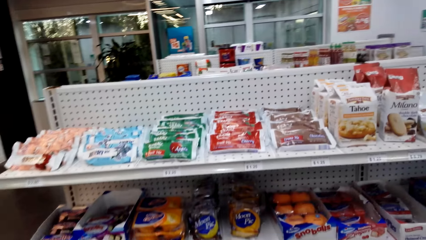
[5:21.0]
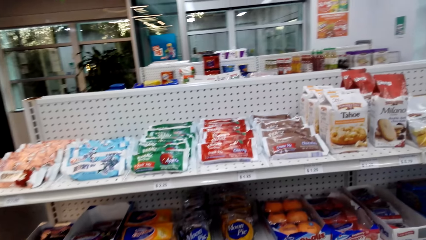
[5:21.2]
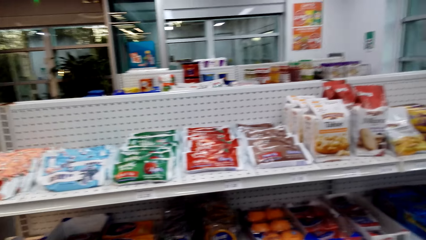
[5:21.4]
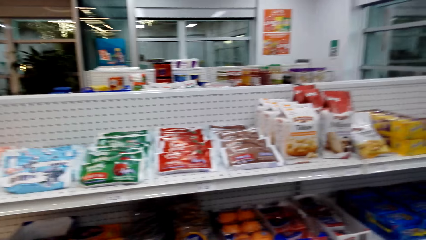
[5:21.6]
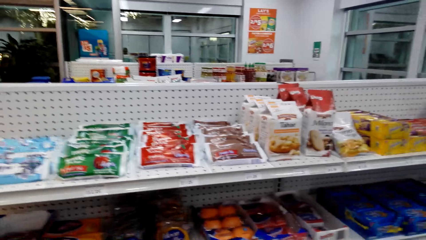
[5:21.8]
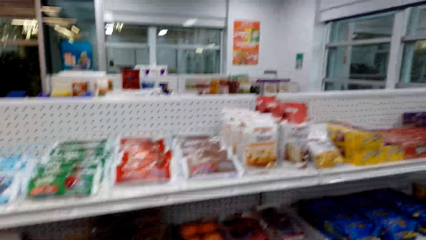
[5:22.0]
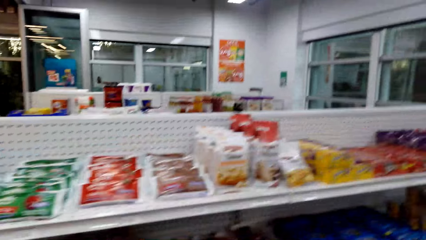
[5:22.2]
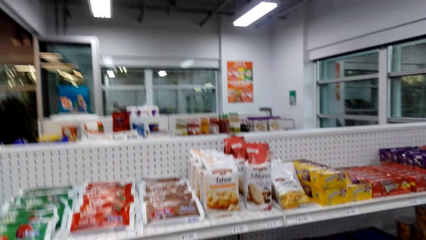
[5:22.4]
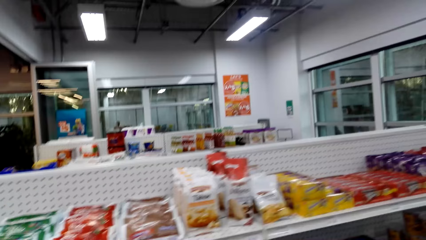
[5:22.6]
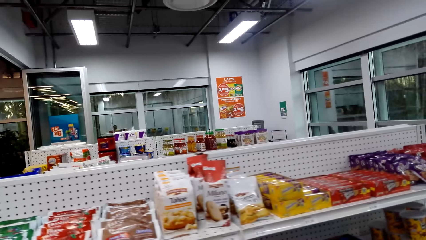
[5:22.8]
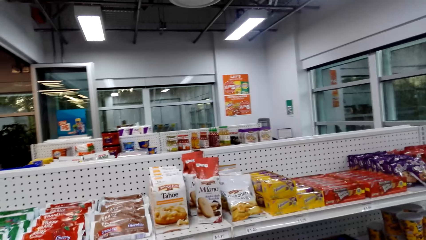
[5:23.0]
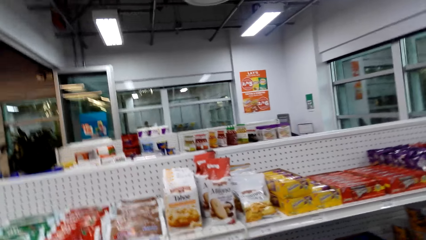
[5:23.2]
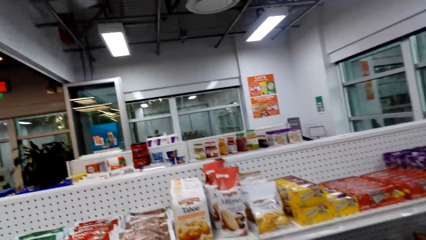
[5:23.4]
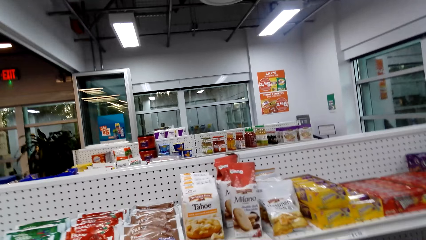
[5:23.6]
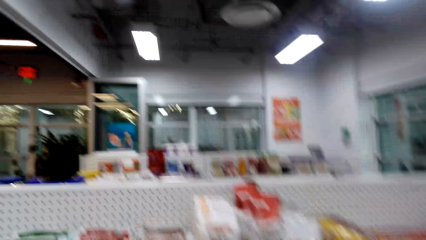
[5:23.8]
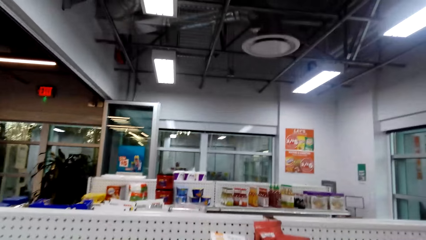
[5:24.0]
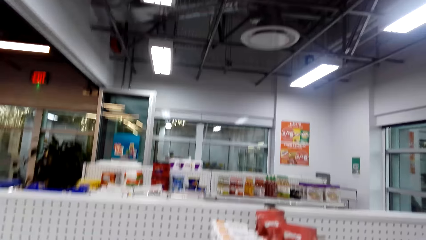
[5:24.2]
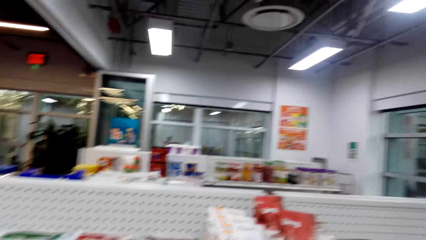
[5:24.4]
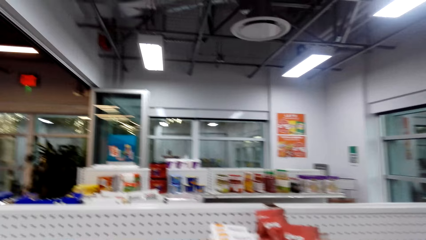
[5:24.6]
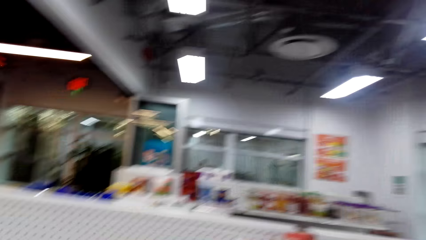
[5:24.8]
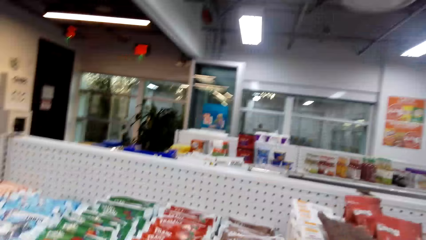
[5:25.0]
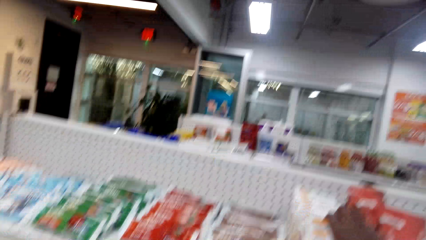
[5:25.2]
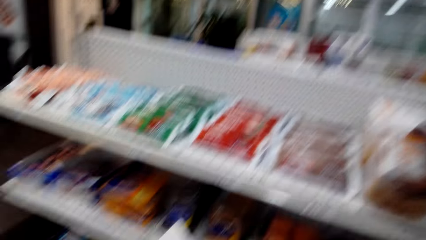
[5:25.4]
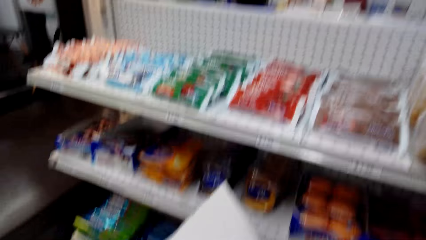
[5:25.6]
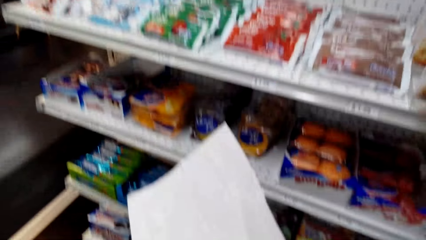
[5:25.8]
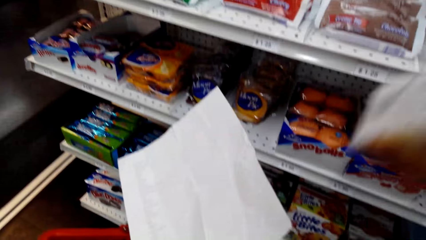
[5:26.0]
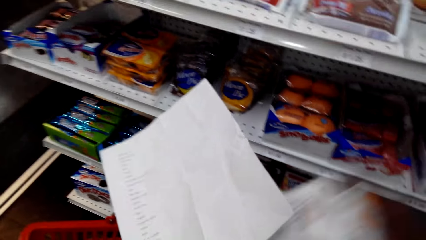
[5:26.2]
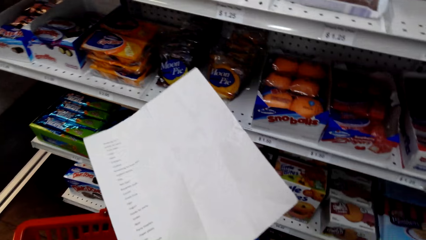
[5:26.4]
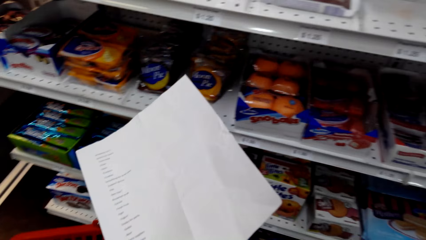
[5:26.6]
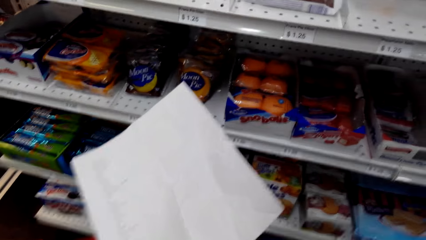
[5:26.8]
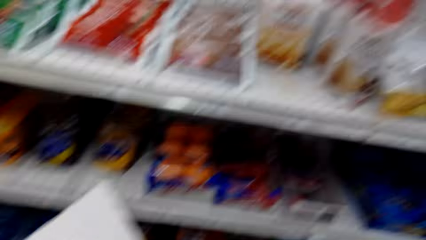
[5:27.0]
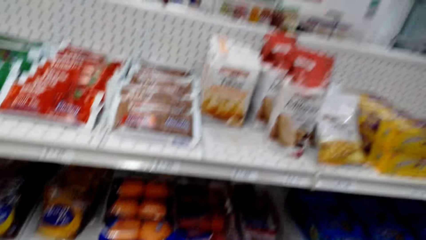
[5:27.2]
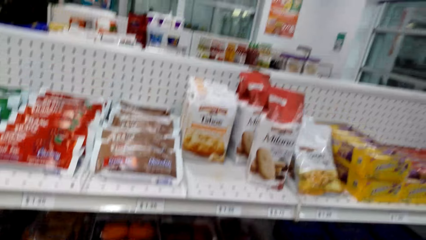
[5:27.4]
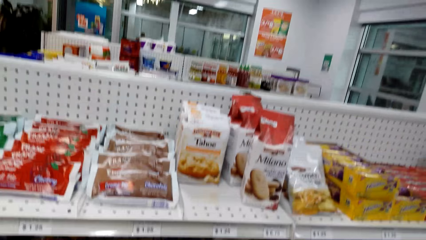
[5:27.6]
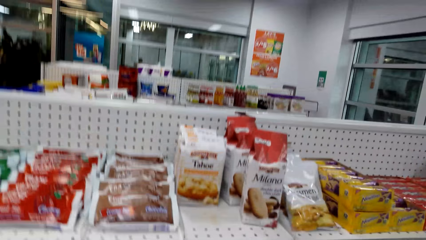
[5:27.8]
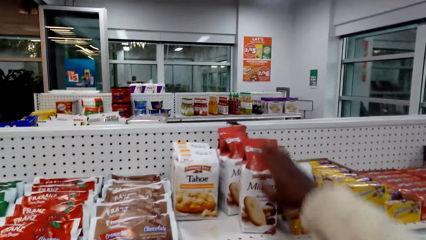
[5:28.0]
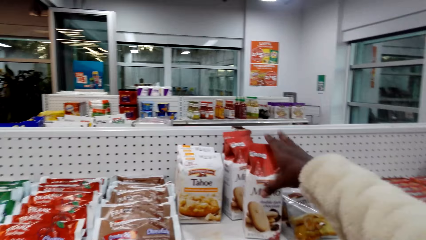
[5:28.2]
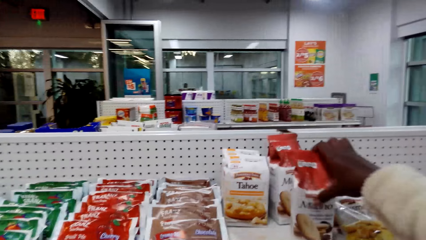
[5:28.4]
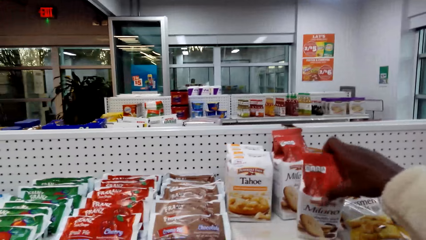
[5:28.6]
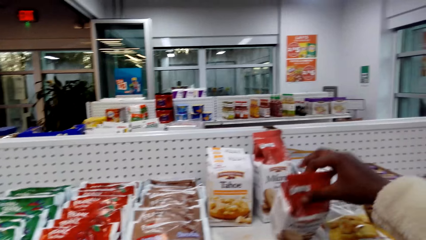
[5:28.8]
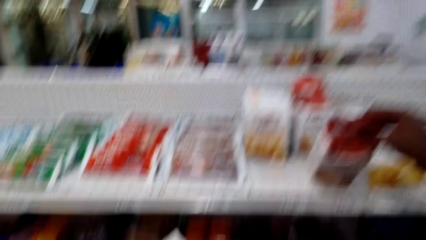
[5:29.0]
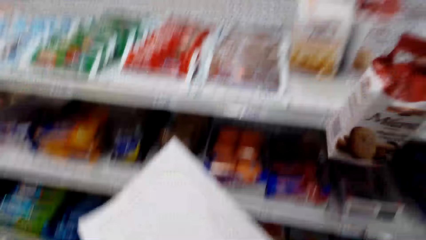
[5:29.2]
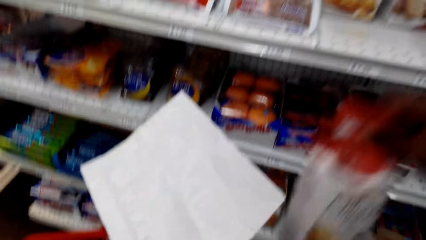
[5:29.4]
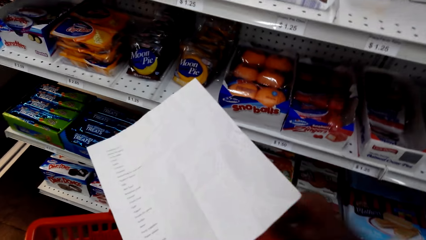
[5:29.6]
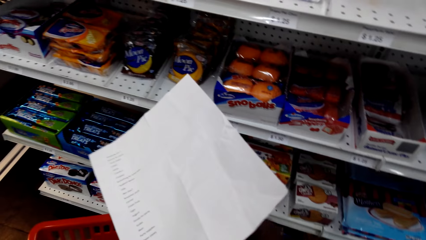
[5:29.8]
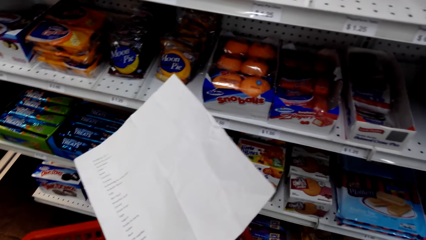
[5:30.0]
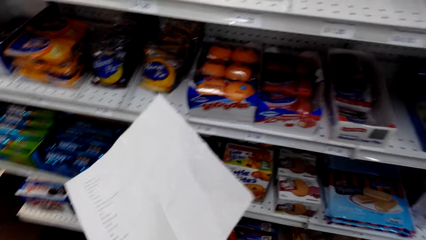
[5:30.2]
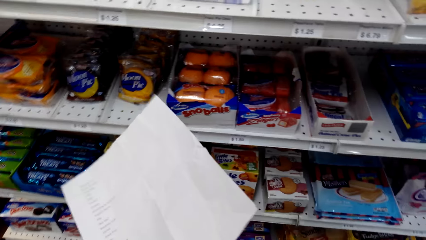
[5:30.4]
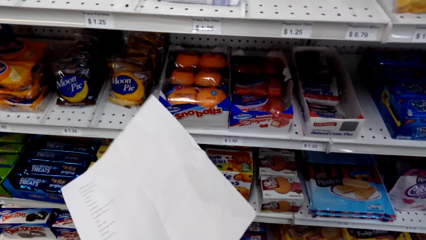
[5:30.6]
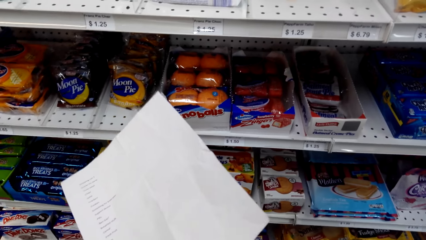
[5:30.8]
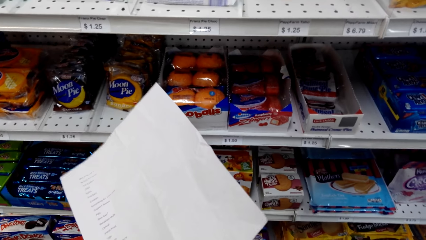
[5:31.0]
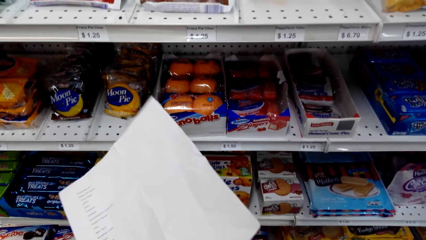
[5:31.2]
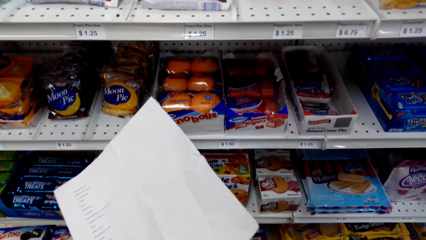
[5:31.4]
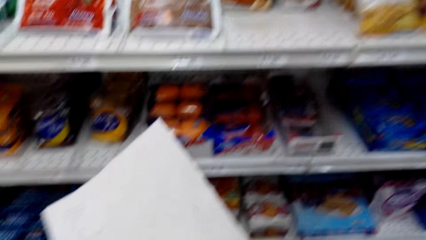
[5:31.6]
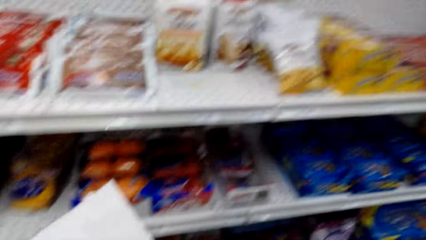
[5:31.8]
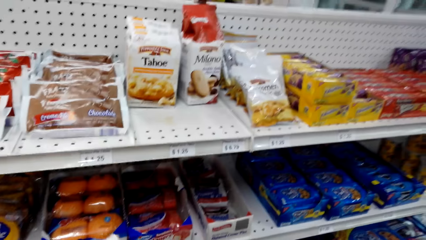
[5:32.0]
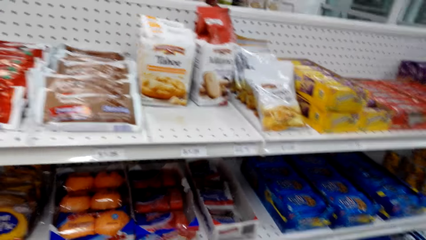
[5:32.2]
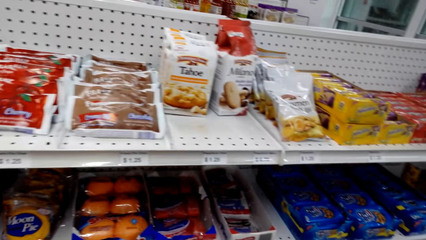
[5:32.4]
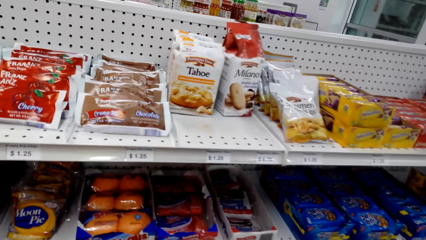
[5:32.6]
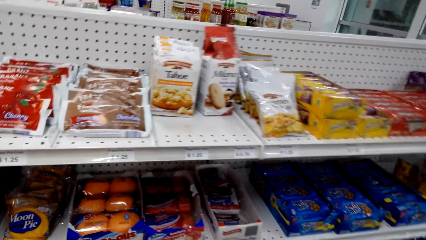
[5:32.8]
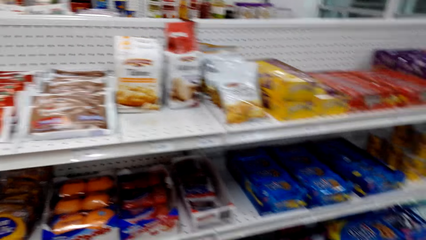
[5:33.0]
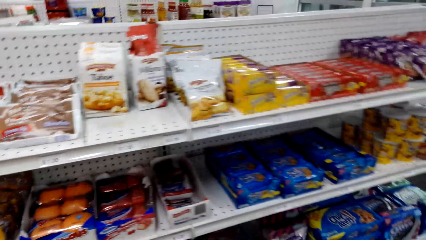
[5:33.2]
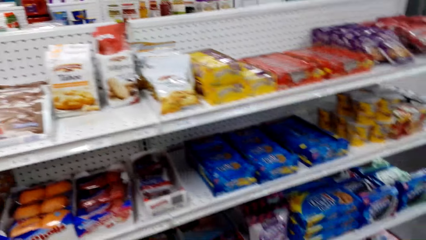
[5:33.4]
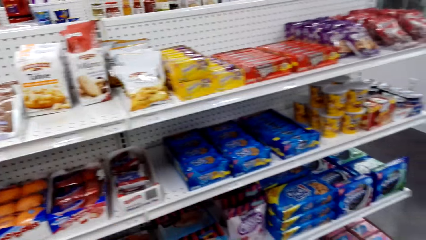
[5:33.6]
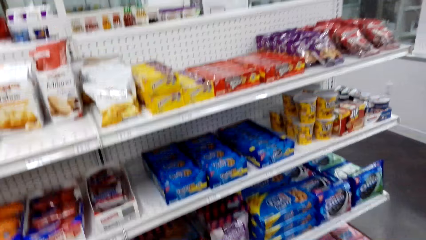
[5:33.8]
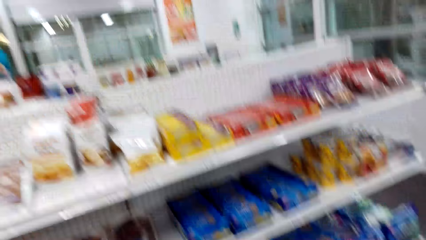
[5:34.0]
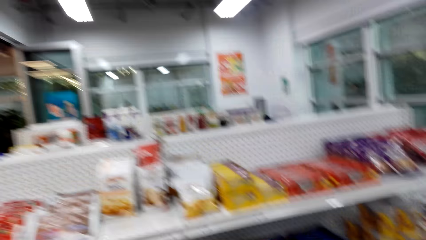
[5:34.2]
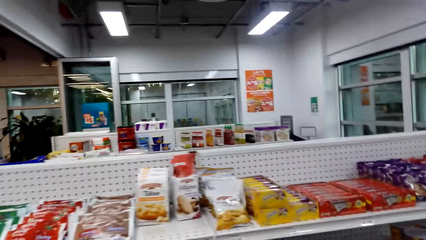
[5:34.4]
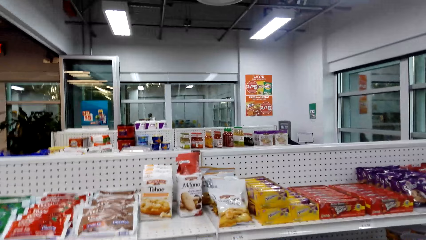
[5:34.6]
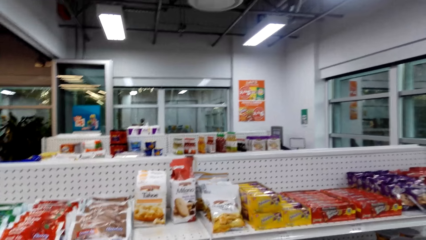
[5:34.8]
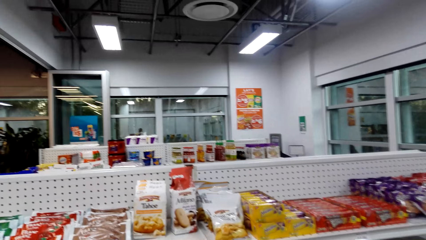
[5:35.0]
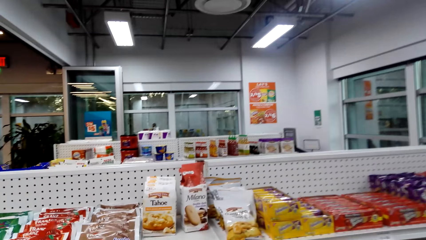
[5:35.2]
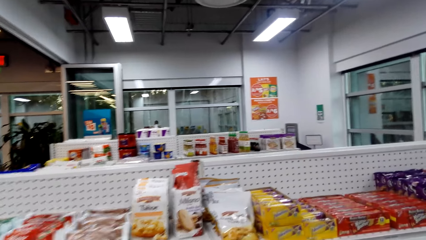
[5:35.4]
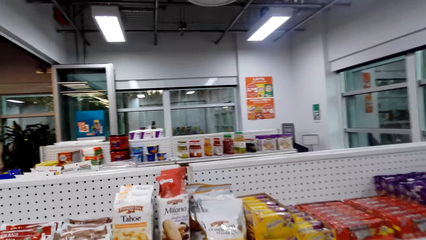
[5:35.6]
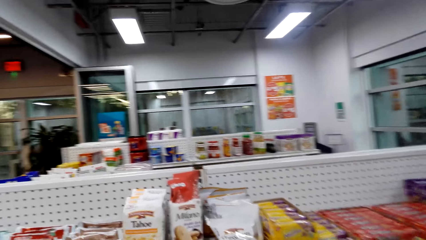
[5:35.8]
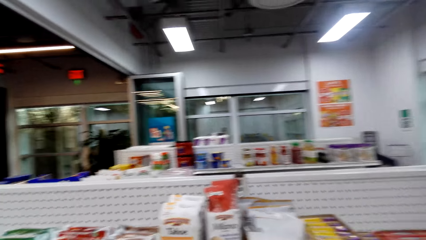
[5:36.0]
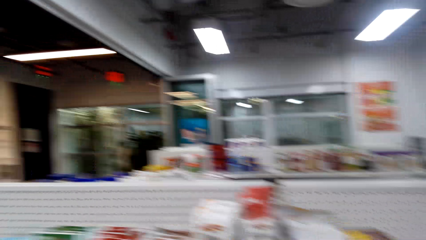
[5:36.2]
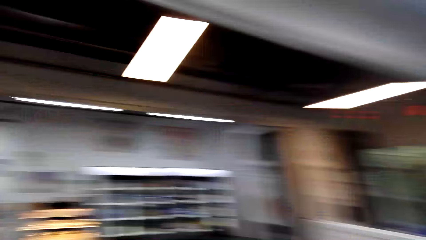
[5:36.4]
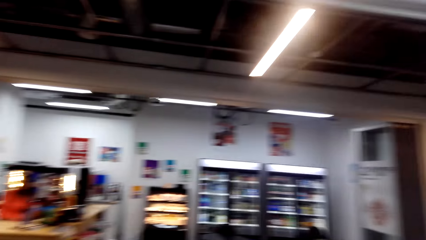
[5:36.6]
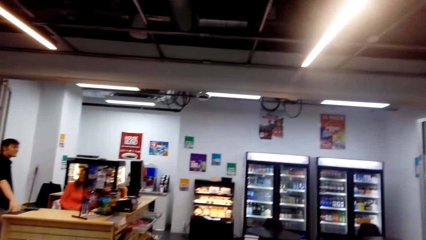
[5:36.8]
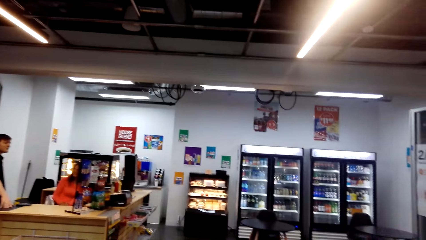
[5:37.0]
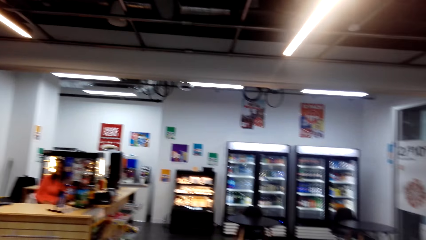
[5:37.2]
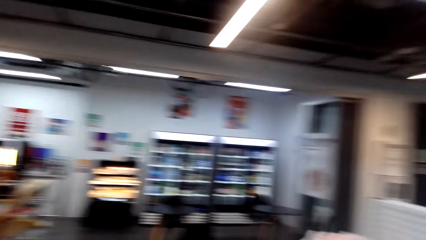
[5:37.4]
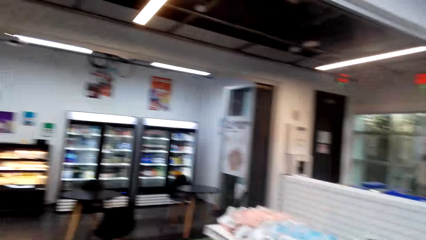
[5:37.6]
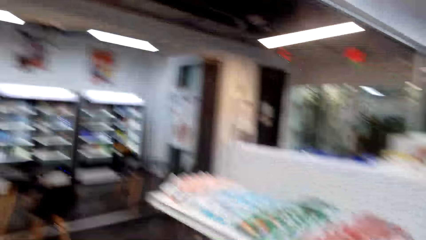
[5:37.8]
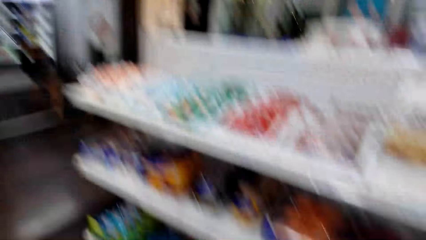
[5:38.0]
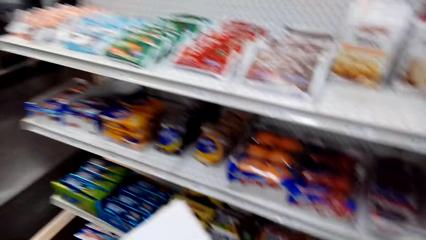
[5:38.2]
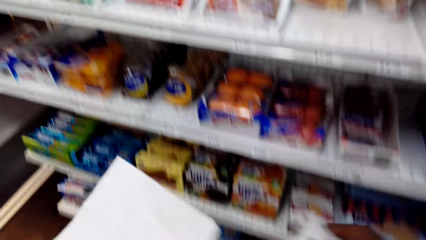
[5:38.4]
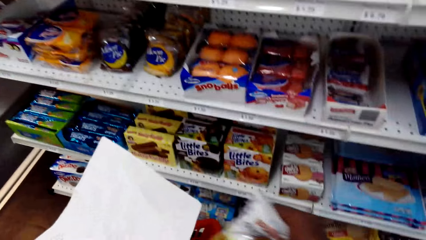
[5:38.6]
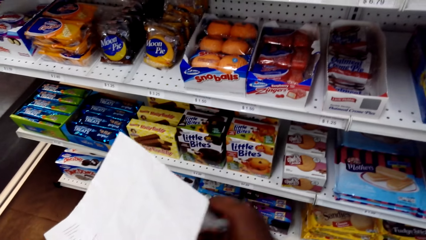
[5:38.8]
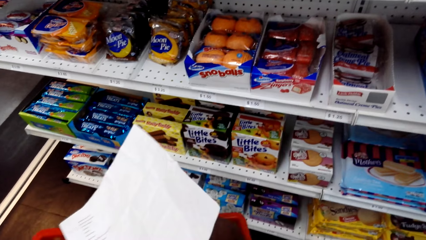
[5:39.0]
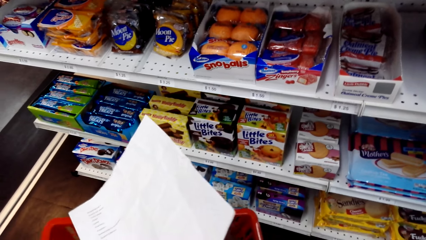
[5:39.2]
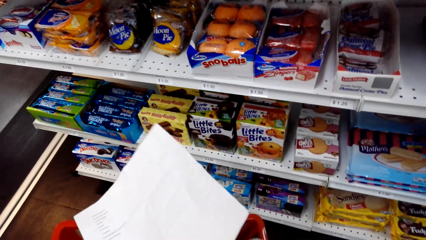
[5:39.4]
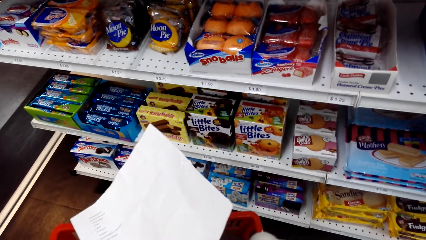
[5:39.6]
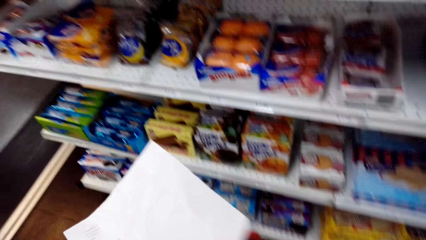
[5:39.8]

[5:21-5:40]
The camera wearer picks a Tahoe snack packet on a supermarket shelf. They put the snack packet in a supermarket basket. They pick a Milano snack packet on the supermarket shelf. They put the snack packet in the supermarket basket. They view items on the supermarket shelving. They look around in the supermarket. They pick a snack. They put the snack in the supermarket basket.
